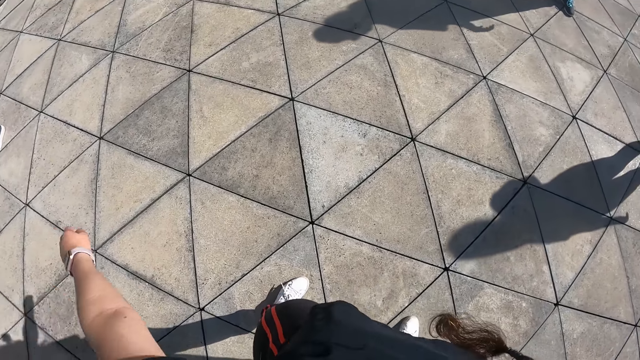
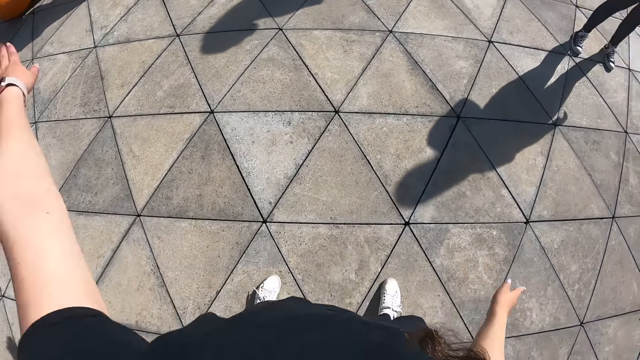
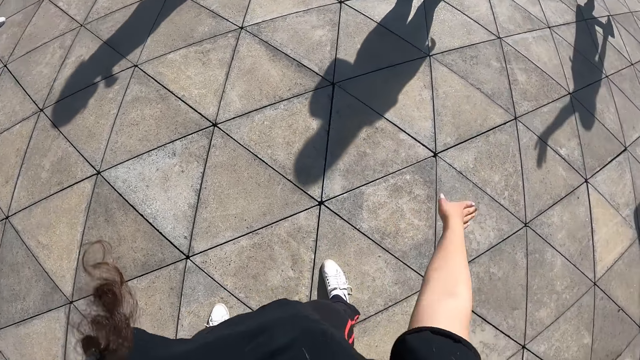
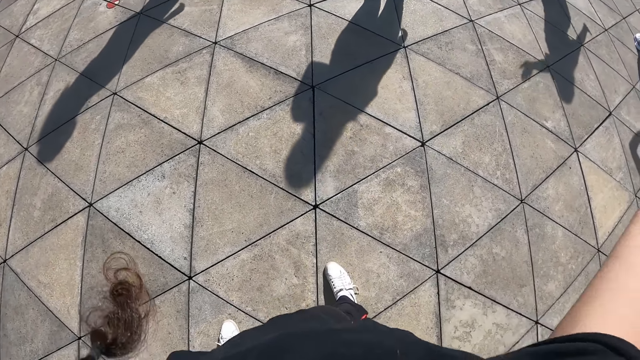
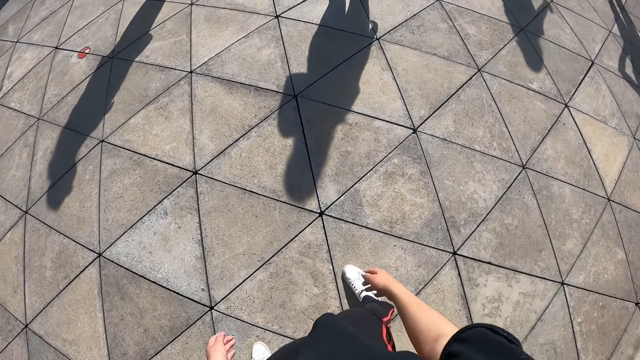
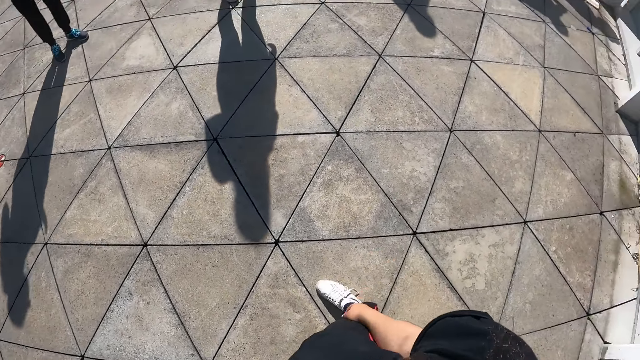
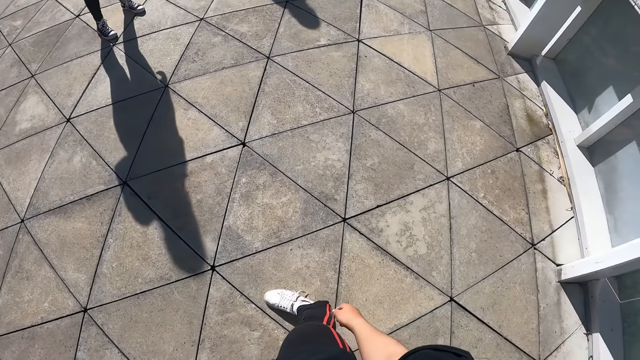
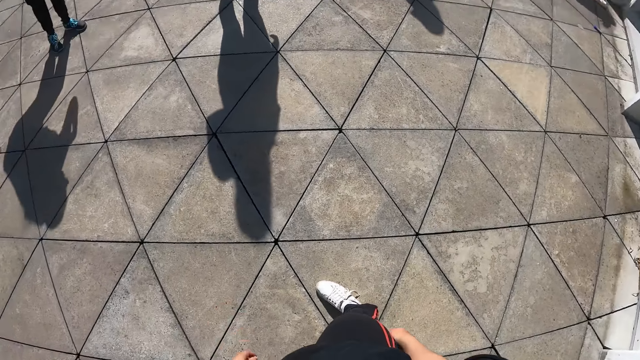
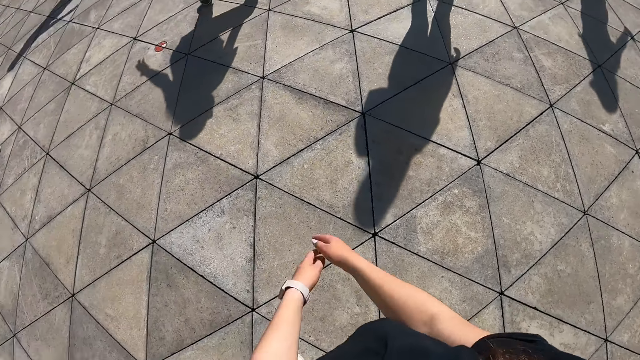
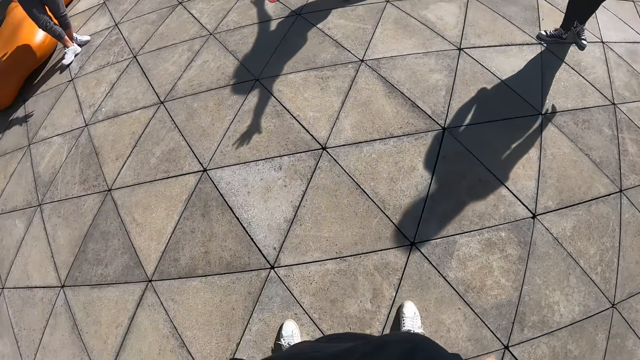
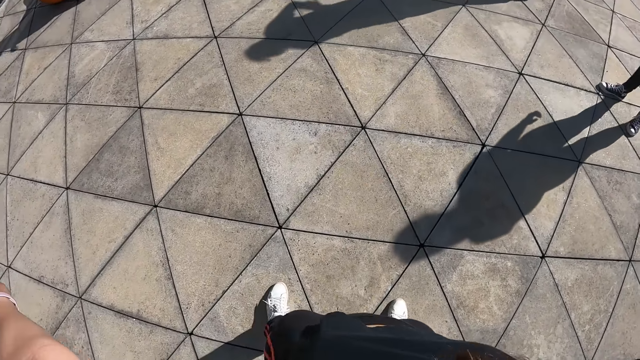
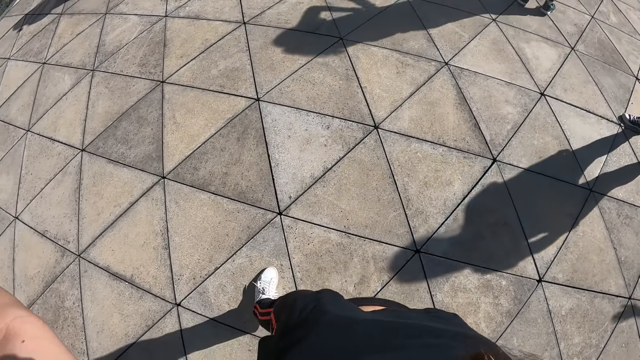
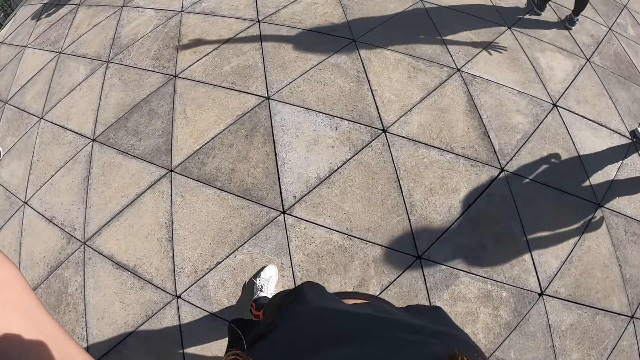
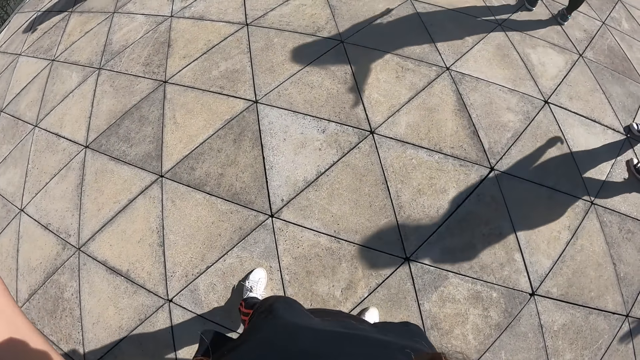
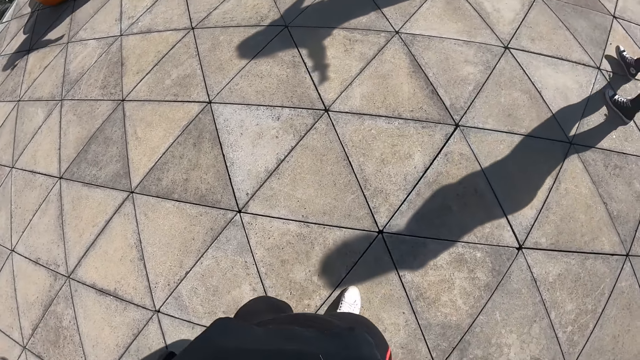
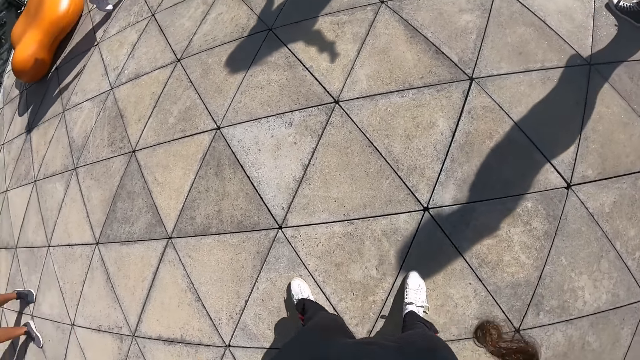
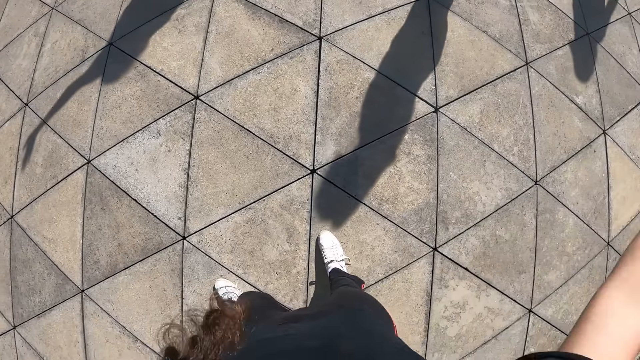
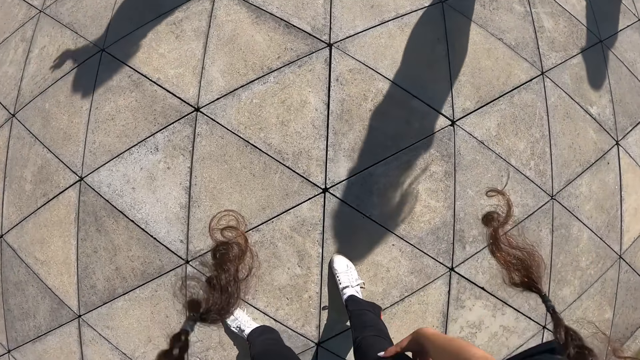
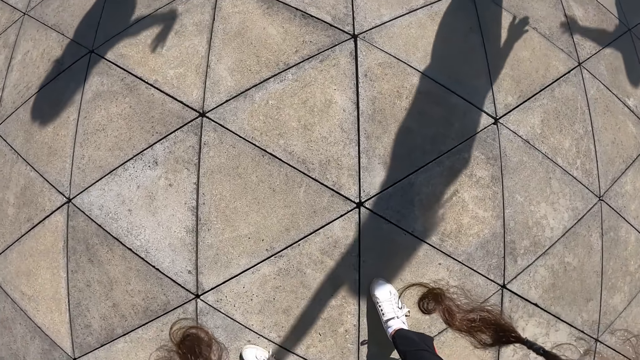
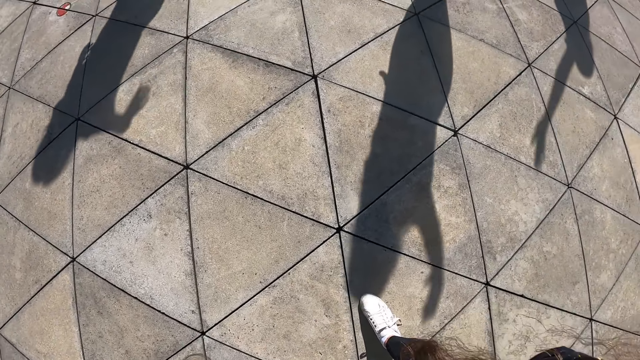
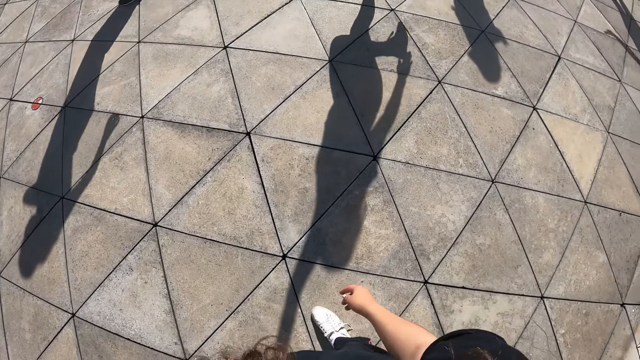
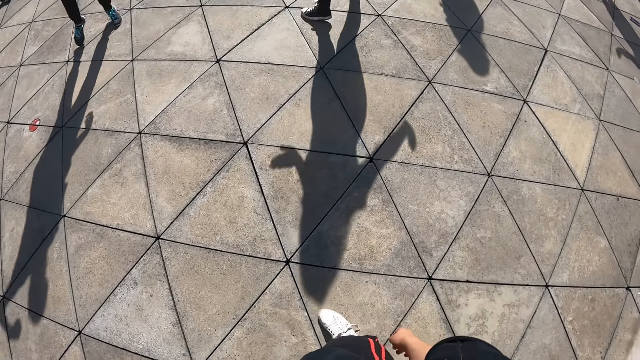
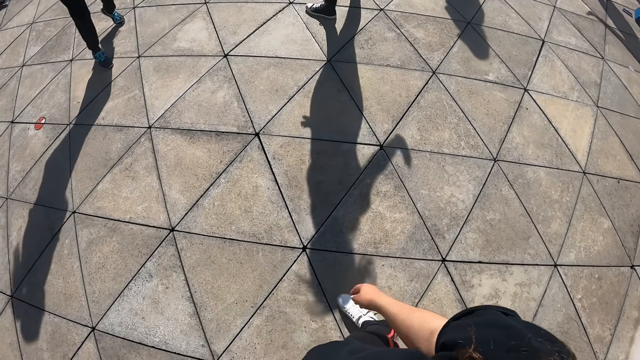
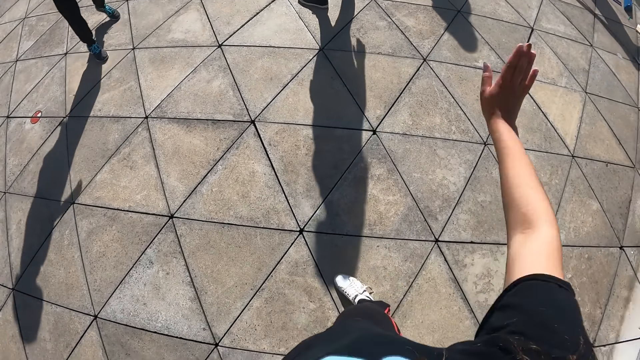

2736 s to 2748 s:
The camera wearer looks around the room. They stretch hands.

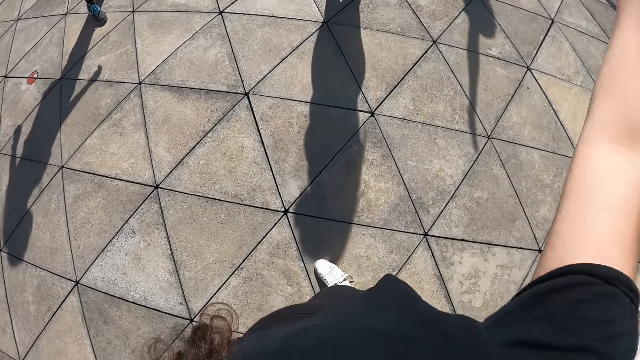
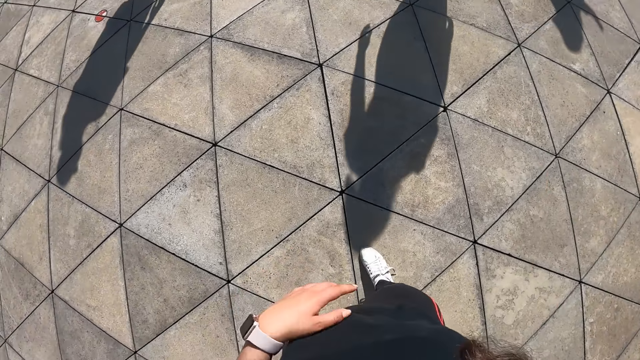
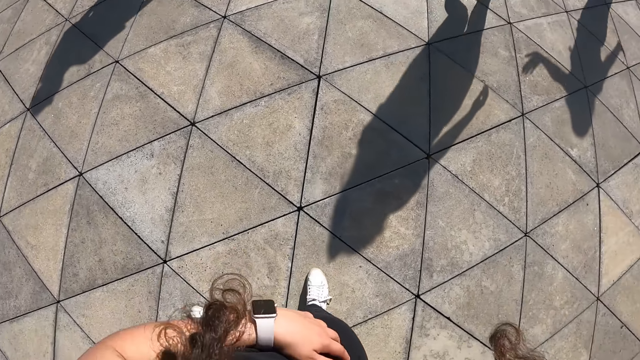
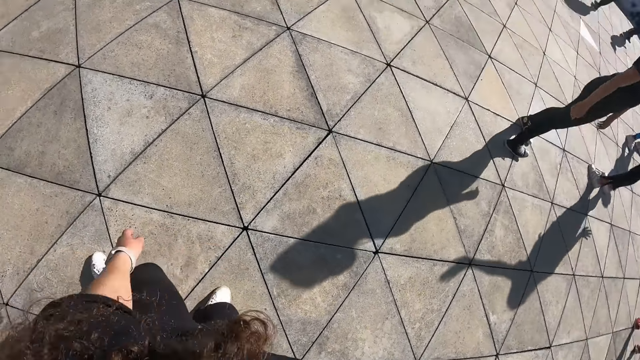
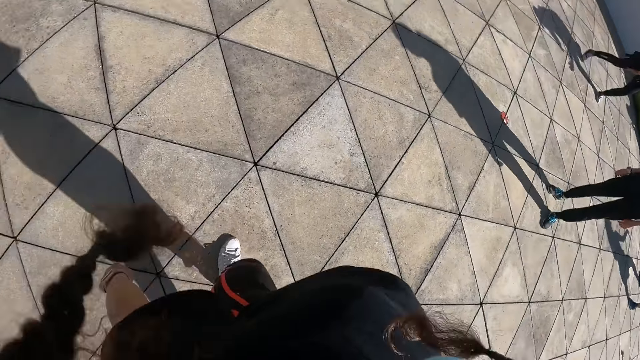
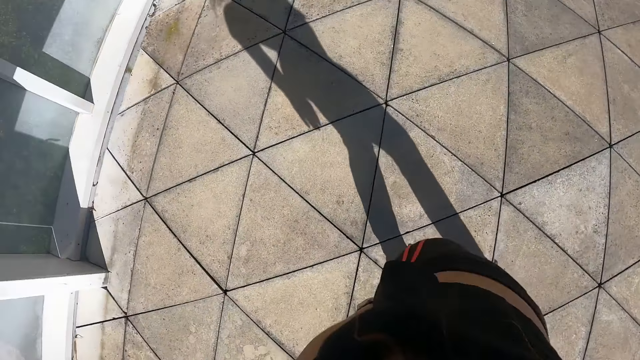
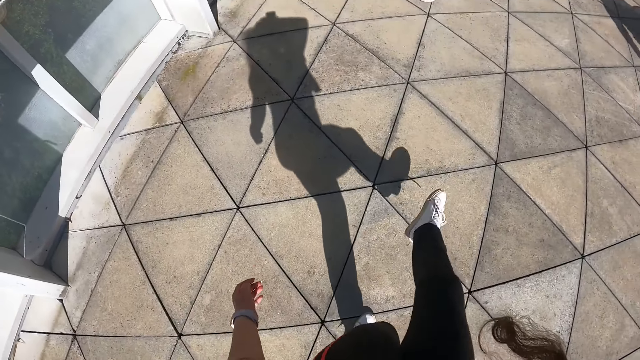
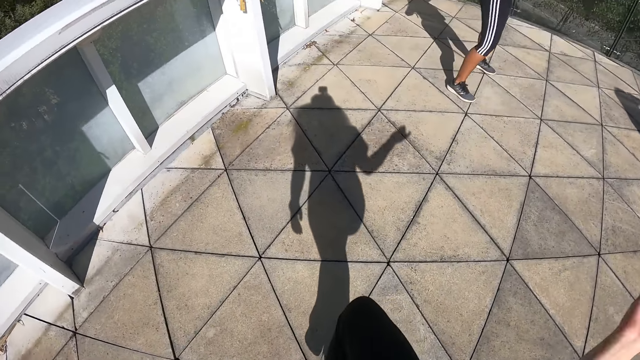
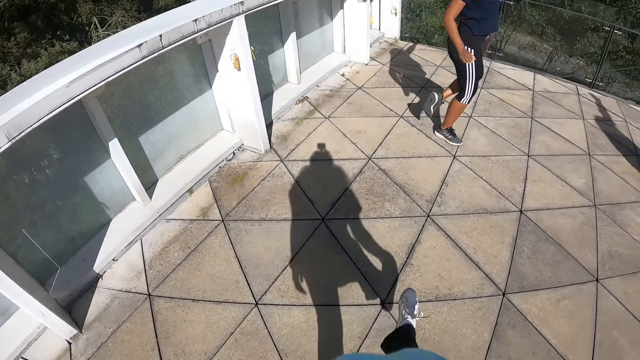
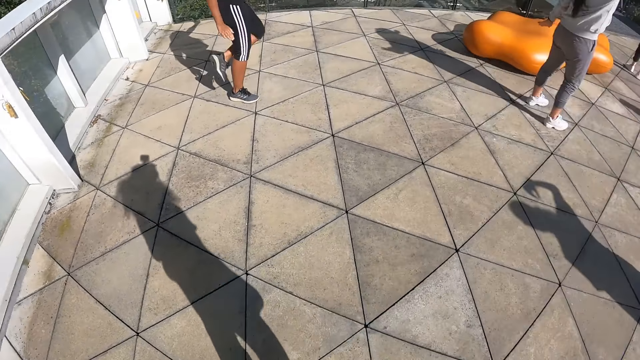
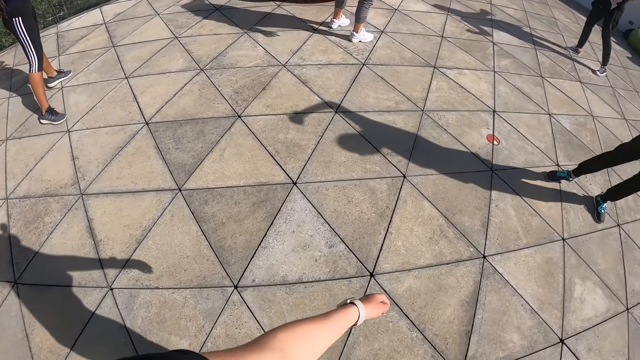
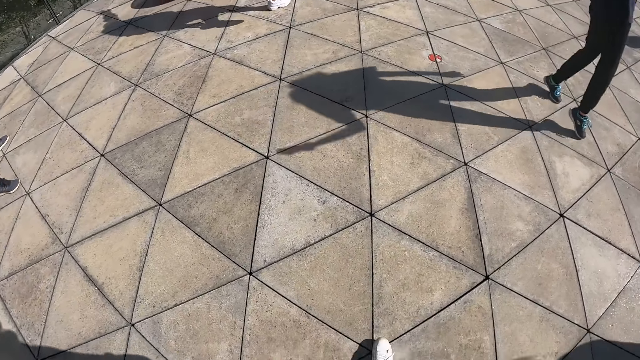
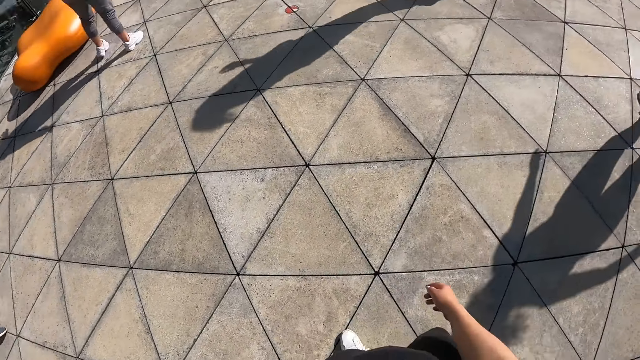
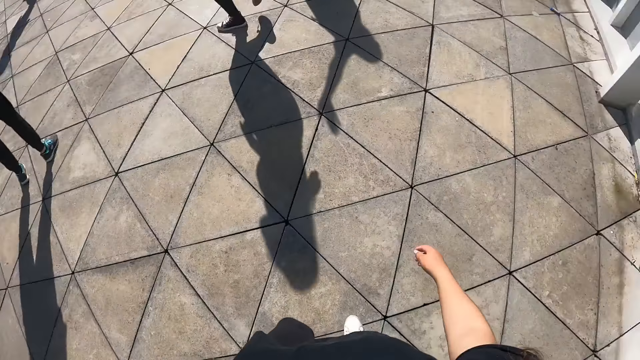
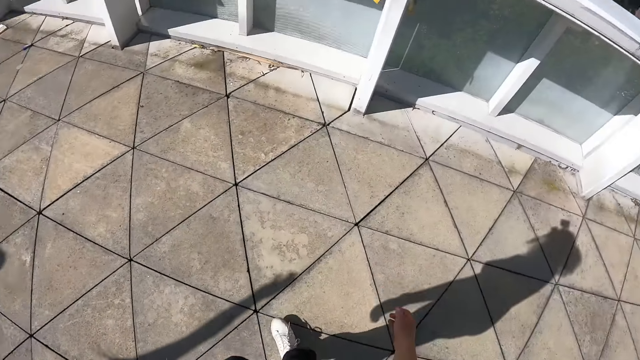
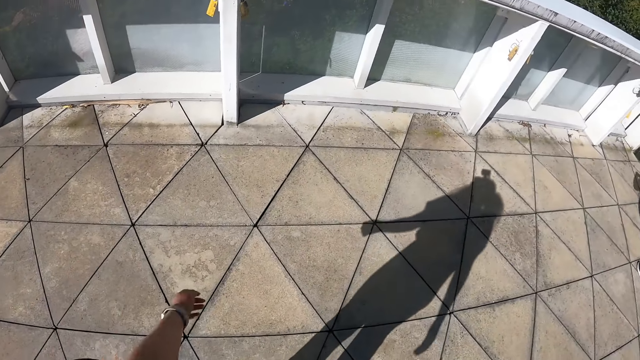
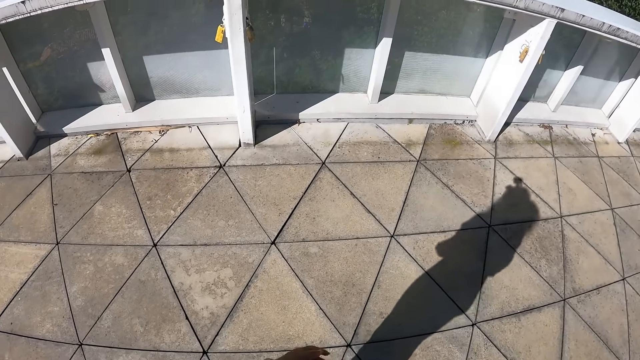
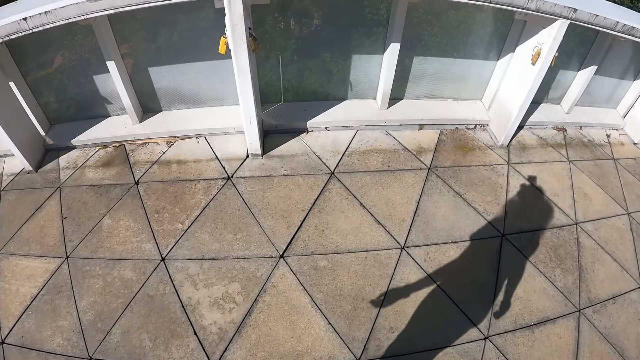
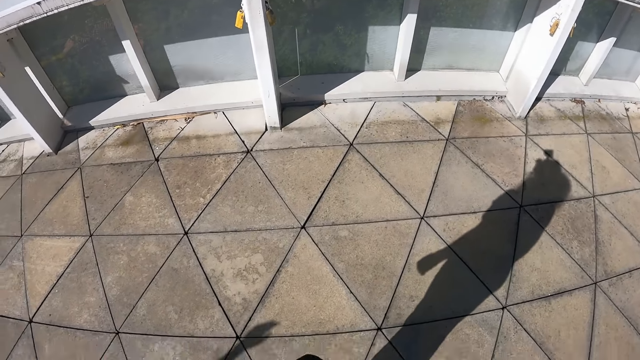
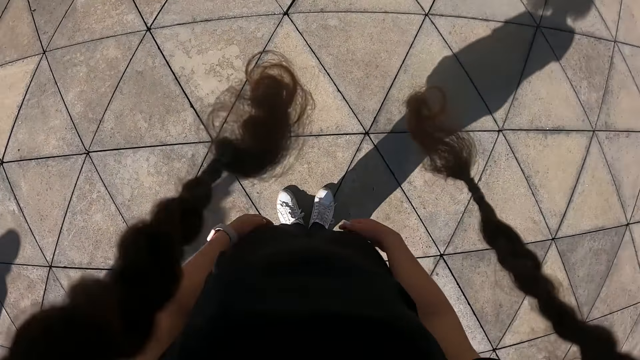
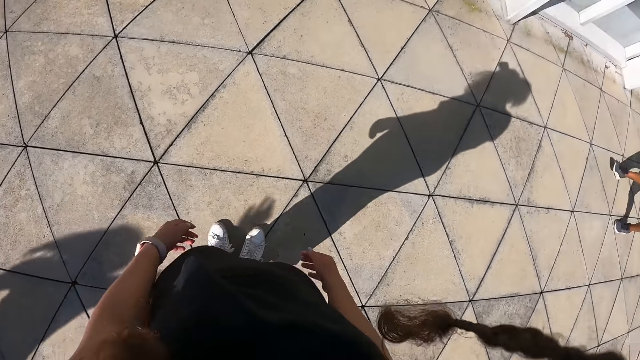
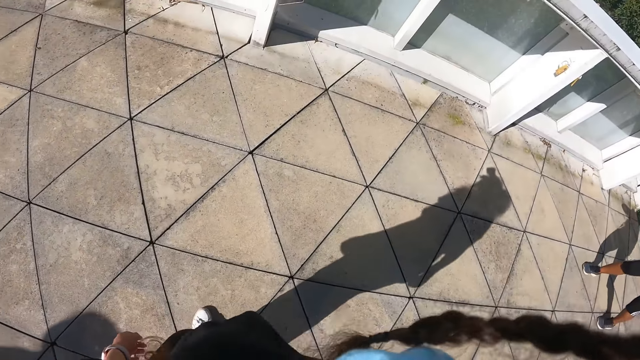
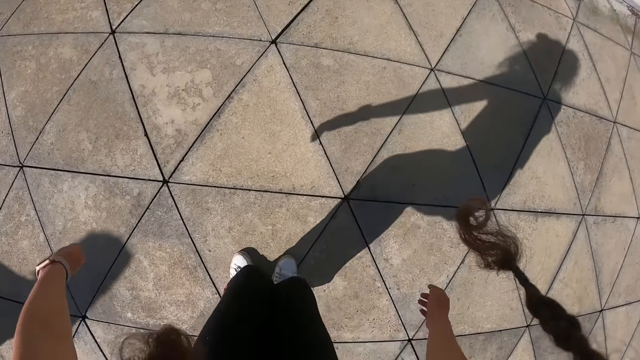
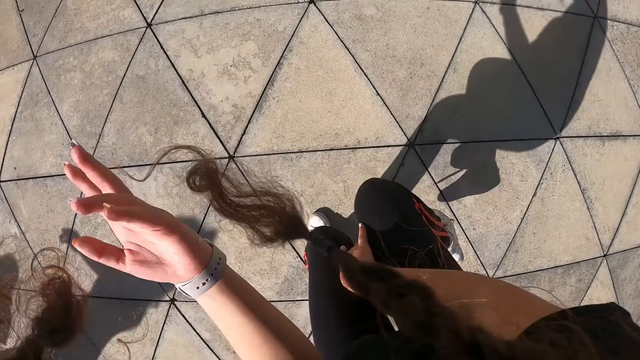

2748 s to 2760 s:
The camera wearer dances. They shake shoulders.
